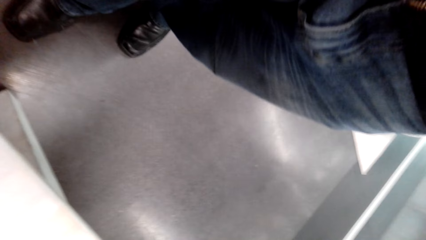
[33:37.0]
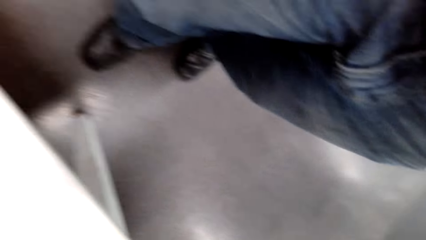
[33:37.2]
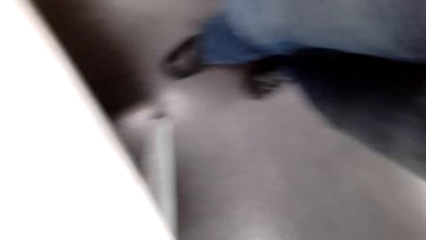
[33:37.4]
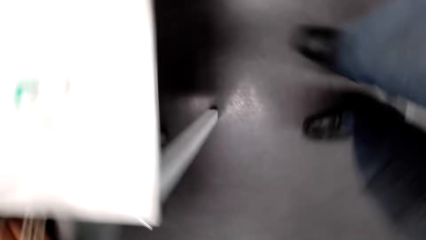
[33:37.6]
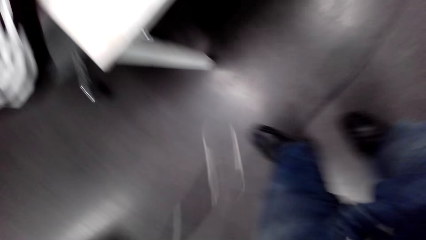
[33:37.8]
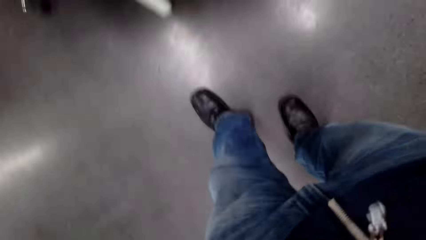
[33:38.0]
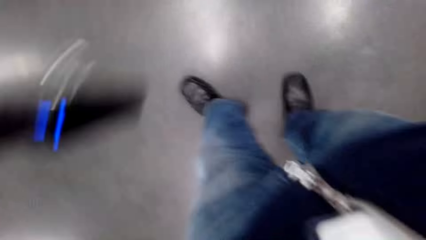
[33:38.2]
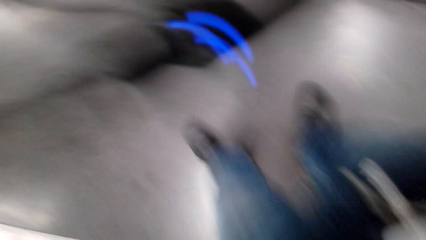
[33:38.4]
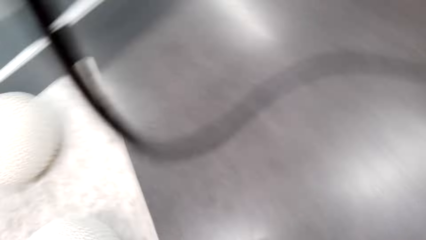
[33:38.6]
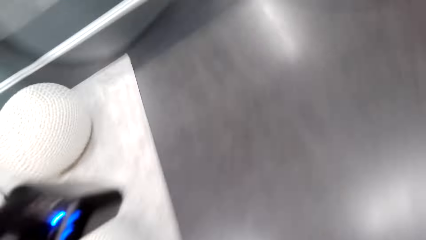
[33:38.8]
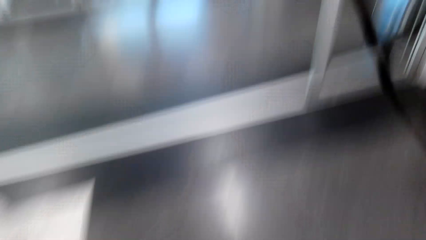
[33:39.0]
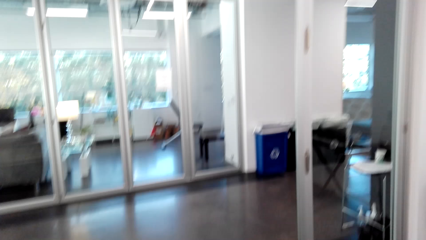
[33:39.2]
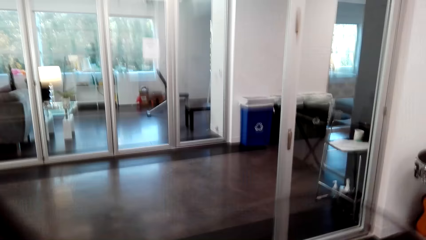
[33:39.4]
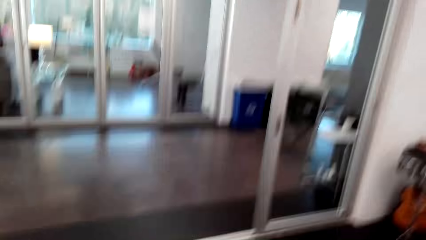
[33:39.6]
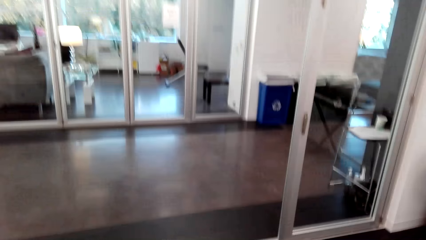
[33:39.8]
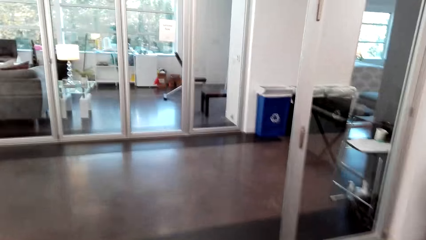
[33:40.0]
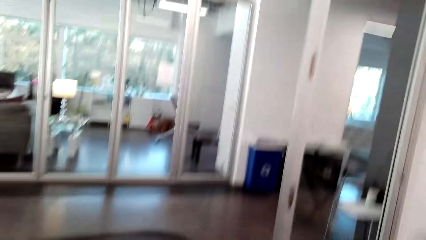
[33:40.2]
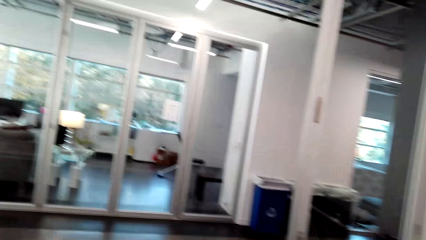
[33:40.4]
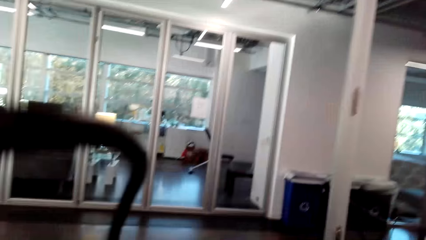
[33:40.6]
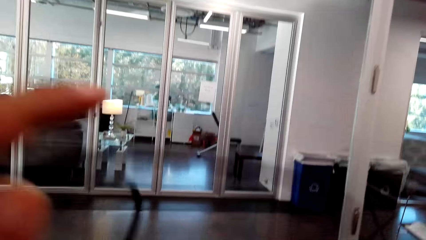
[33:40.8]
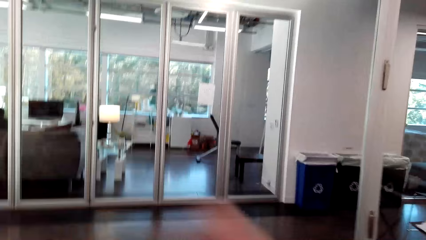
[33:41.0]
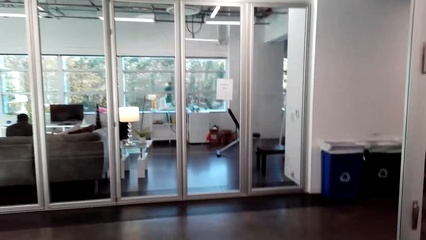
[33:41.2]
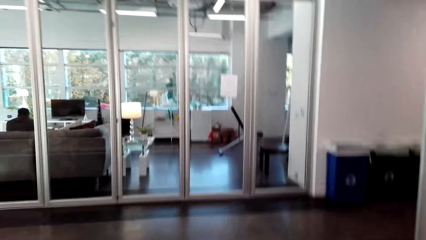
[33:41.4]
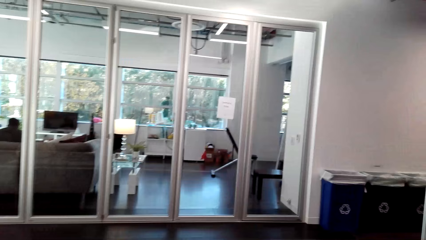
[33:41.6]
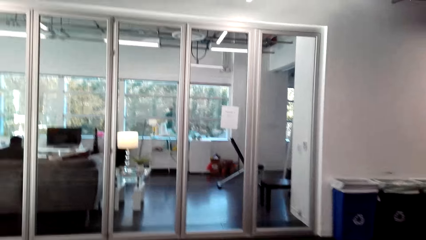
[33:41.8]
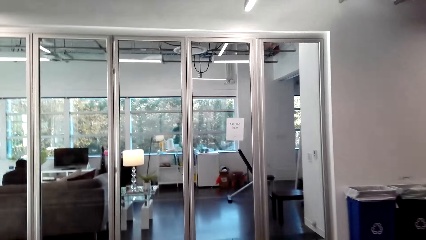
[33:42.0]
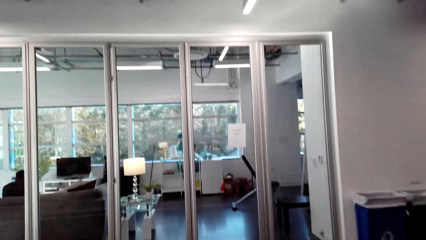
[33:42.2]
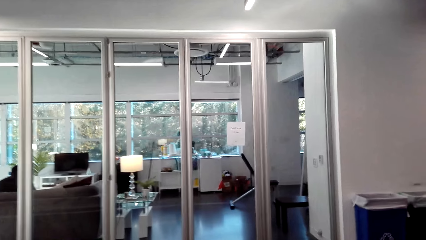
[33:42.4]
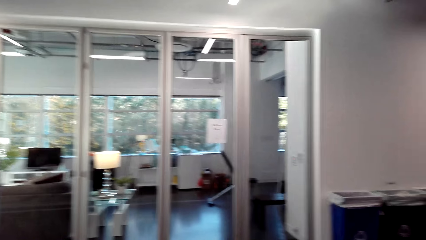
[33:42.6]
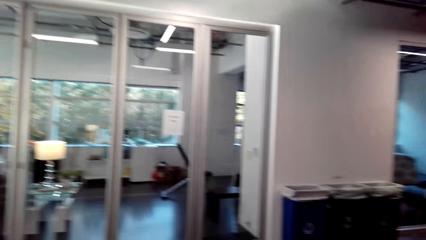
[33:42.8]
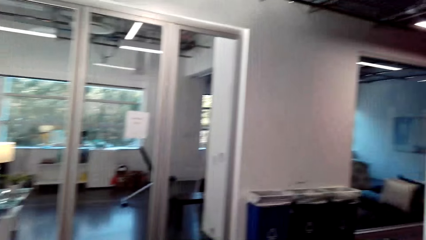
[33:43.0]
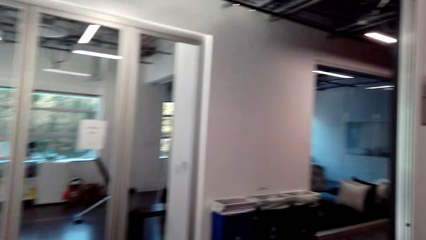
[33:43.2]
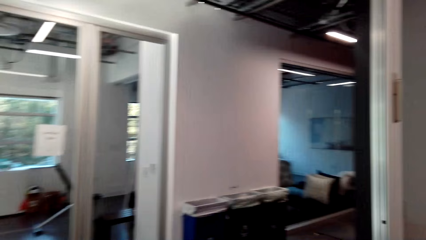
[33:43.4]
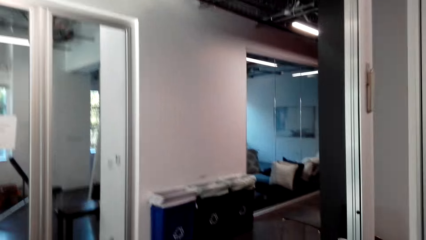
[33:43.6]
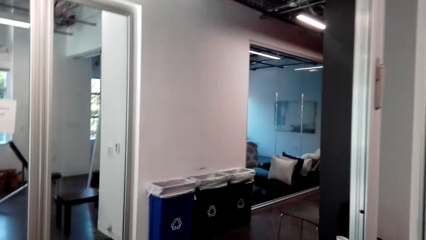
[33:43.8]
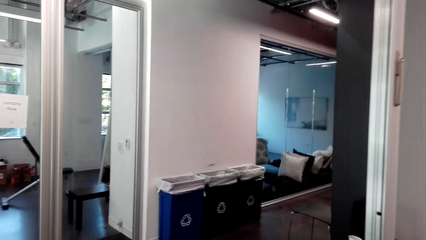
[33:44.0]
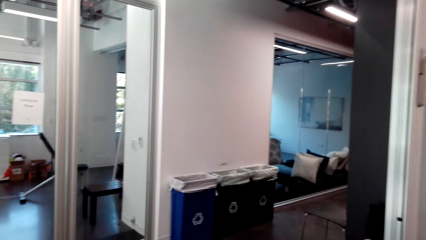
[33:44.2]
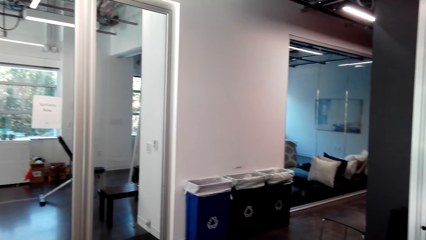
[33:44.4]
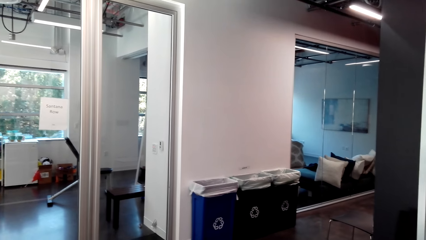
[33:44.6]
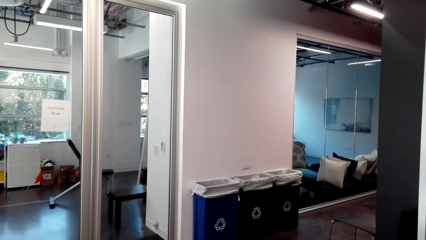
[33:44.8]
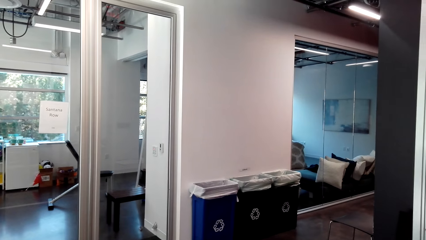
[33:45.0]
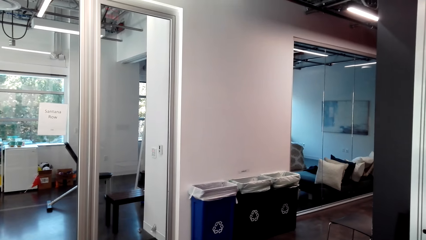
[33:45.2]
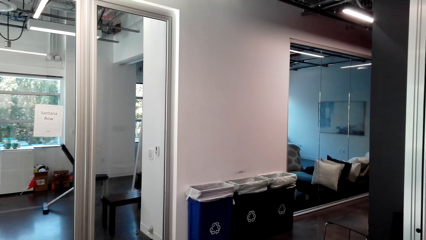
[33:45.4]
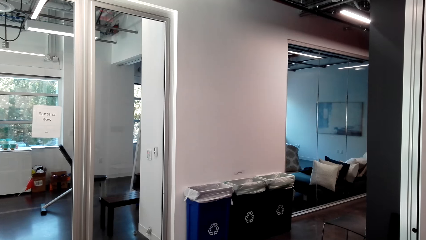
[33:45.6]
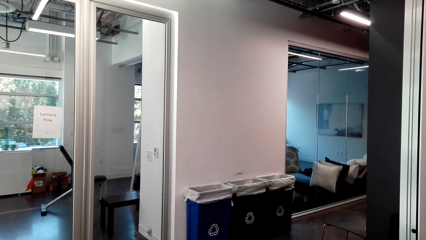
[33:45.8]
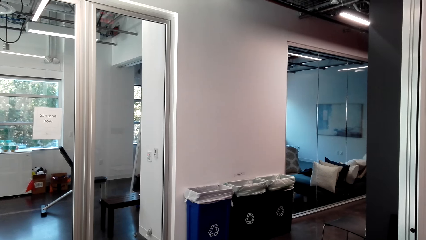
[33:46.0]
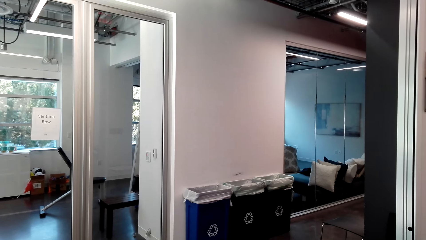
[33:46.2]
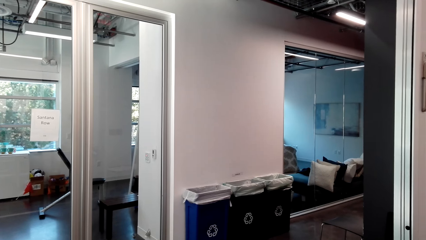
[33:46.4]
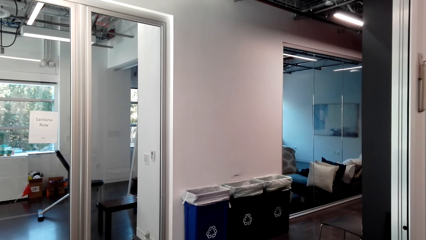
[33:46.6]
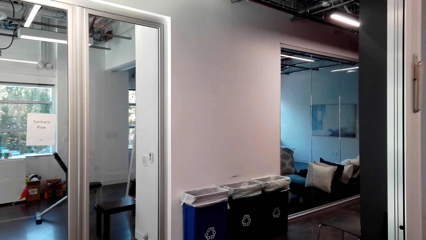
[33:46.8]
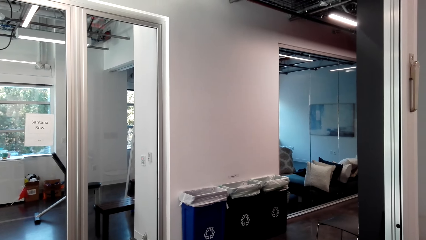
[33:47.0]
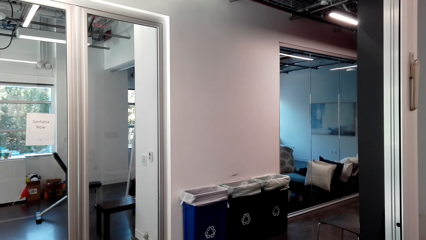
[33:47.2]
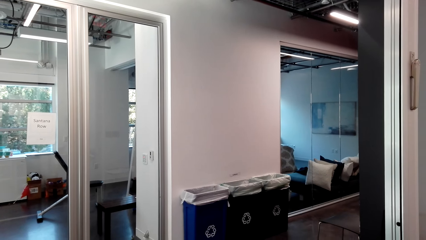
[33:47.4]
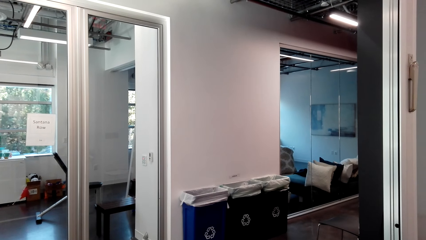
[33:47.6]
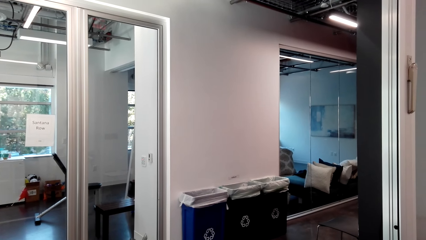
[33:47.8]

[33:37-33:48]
The camera wearer adjusts the camera on the head. They look around in the house. They walk in the house.
